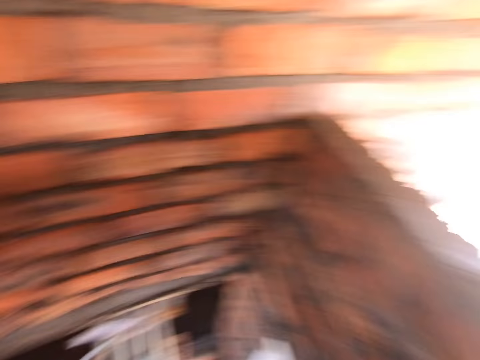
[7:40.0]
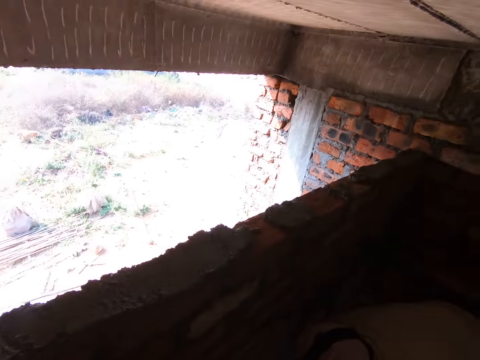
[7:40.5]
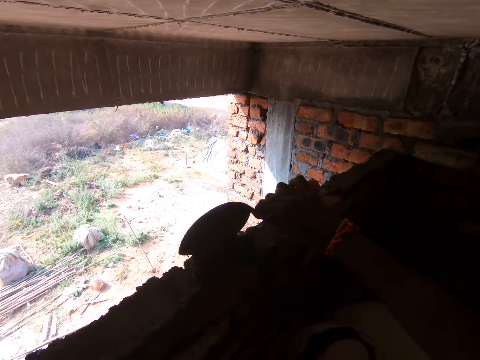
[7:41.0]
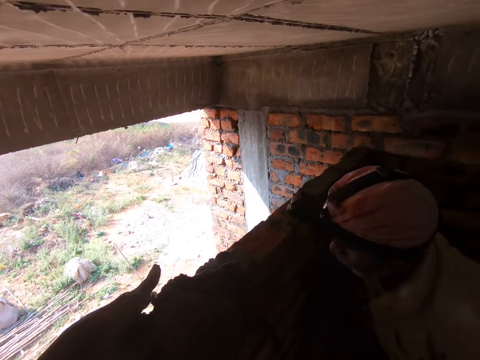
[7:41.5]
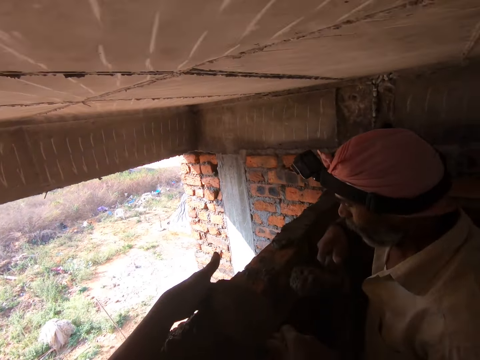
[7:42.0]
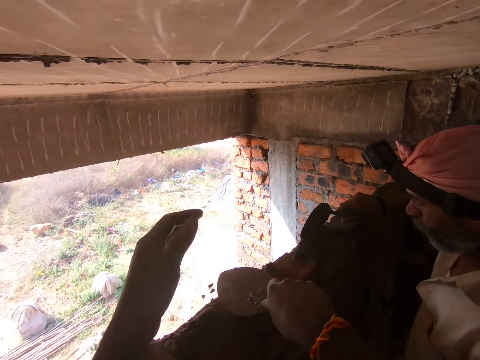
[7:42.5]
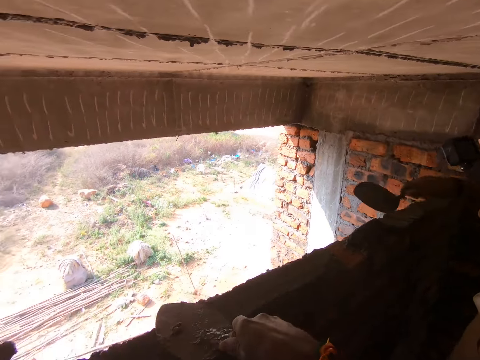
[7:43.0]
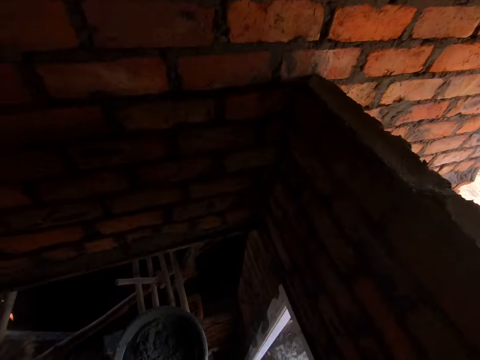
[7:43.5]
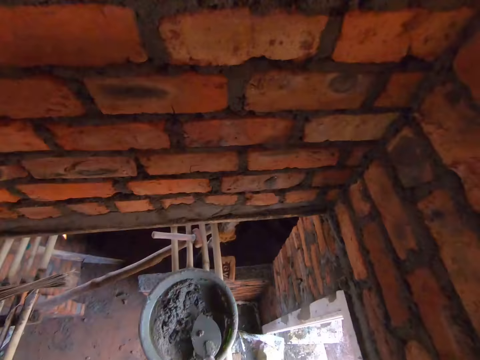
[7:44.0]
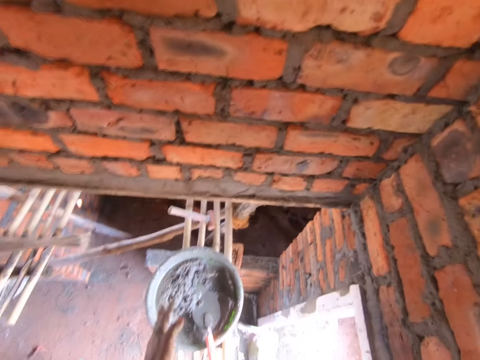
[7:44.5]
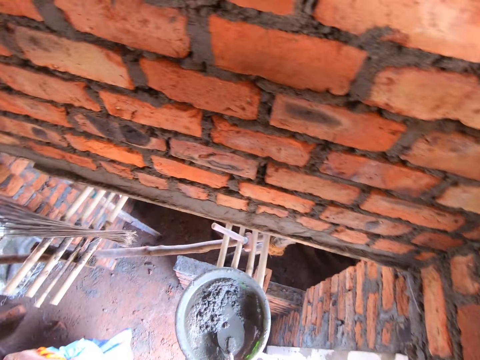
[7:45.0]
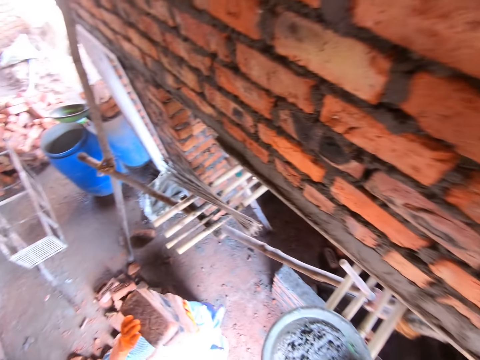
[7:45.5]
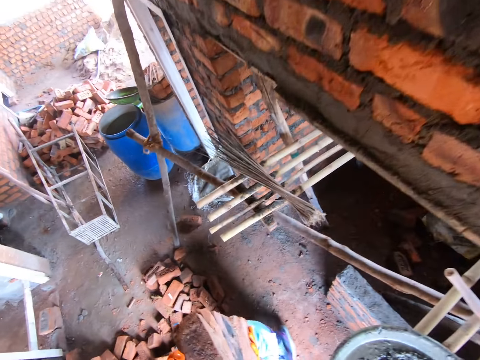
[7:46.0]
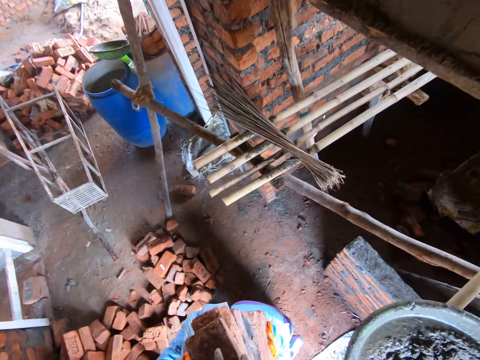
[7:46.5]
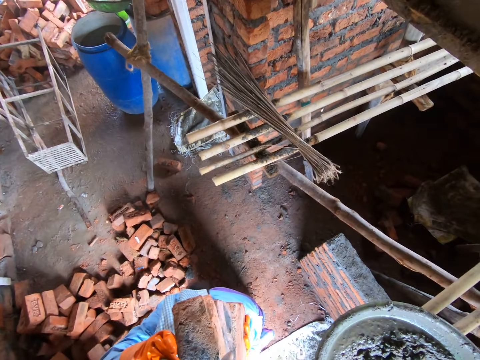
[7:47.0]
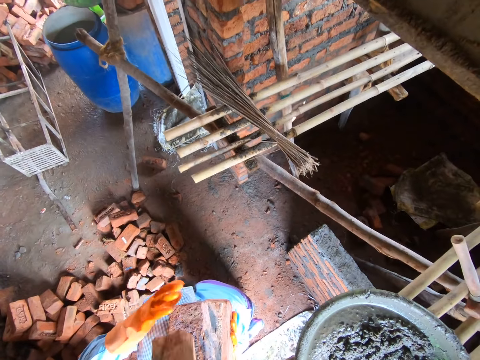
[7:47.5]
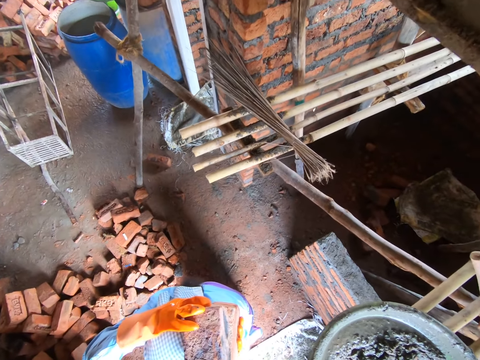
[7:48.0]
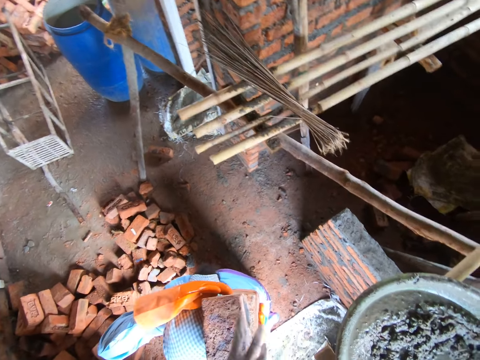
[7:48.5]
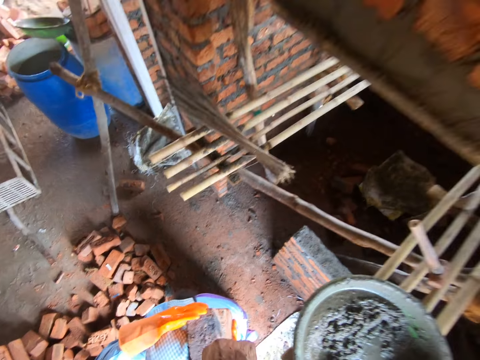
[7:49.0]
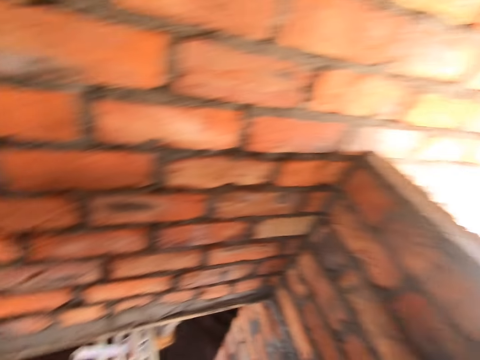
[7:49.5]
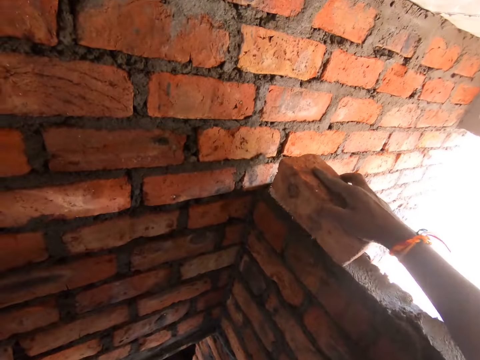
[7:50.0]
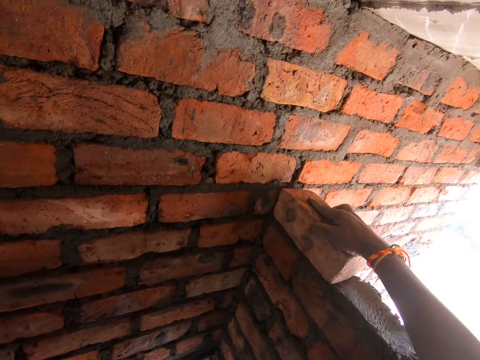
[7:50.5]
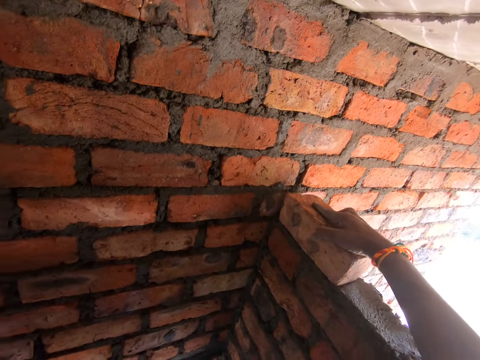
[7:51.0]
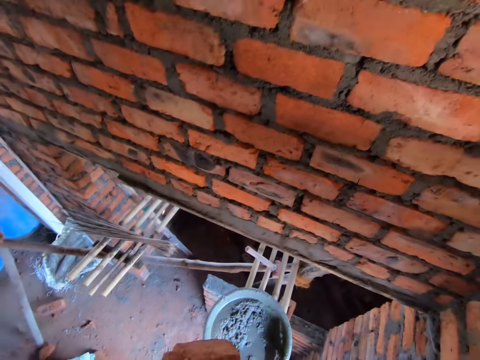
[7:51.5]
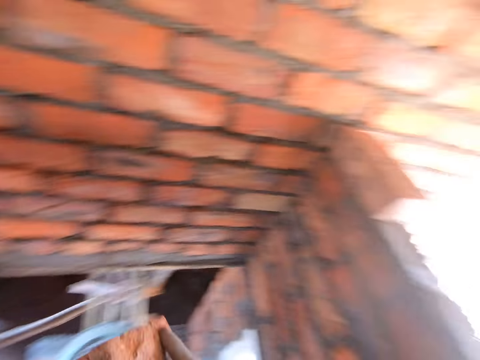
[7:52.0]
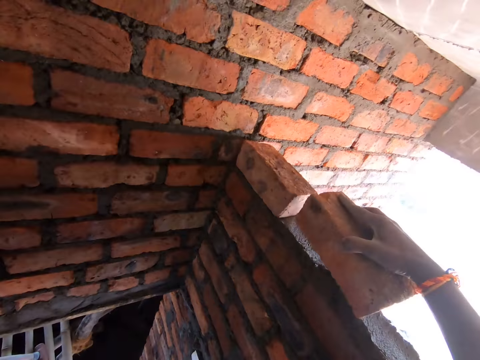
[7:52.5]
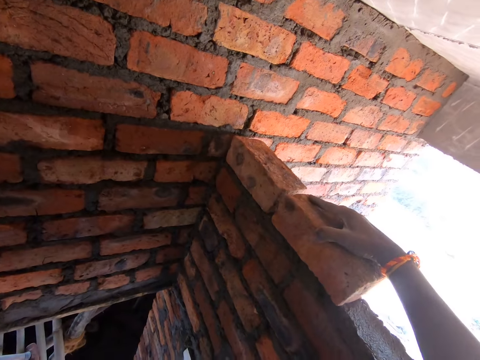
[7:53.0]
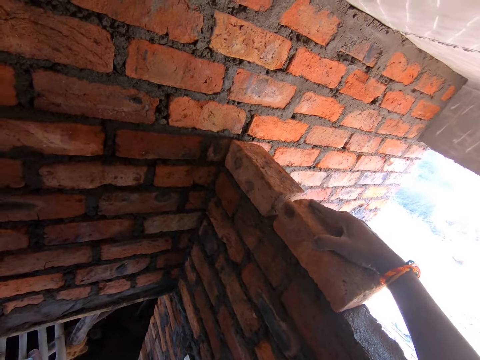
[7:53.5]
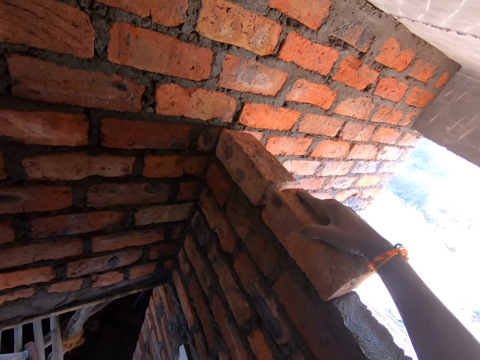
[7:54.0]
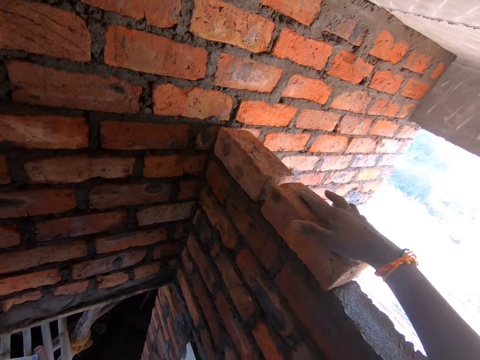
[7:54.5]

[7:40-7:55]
The camera wearer puts the cement on top of the brick. They level the cement with a trowel. They take the bricks from a person. They put the bricks on the cement on the wall.

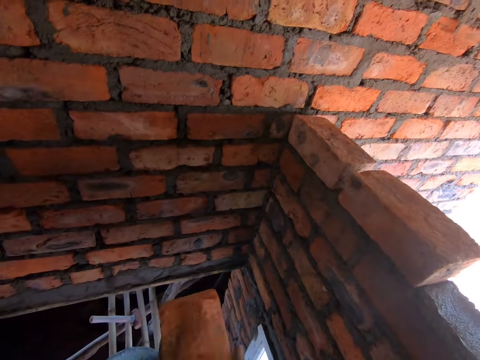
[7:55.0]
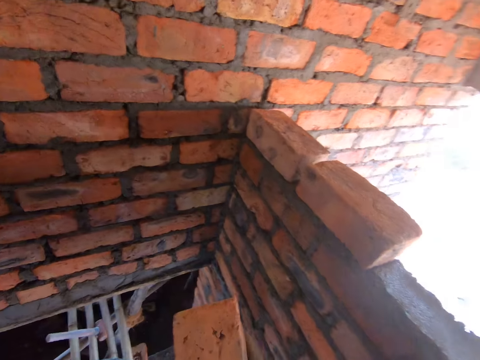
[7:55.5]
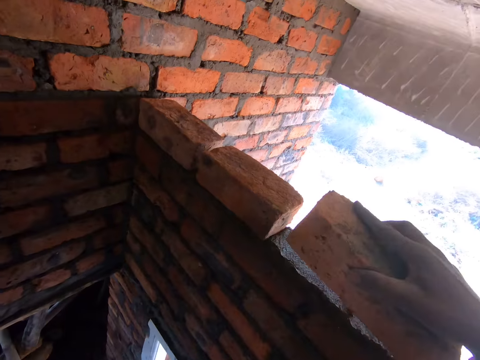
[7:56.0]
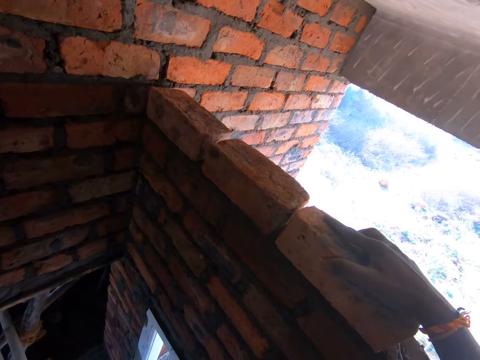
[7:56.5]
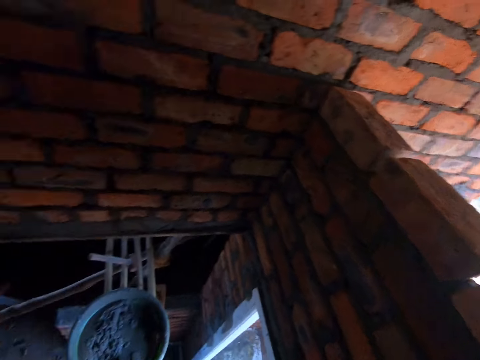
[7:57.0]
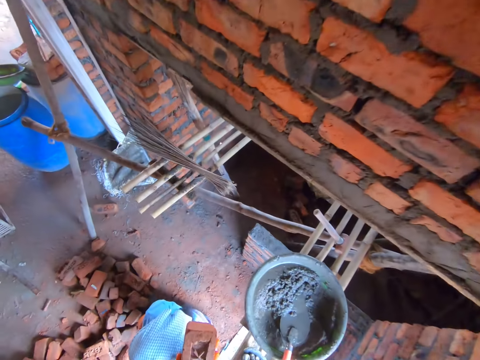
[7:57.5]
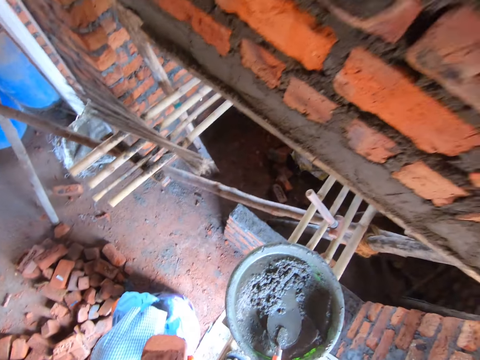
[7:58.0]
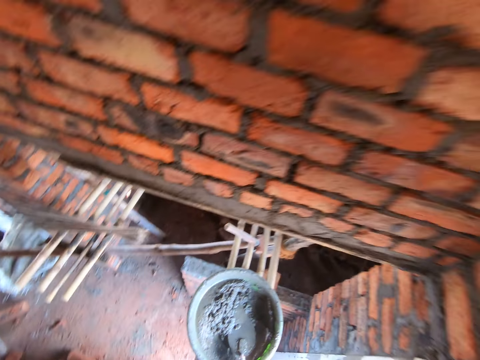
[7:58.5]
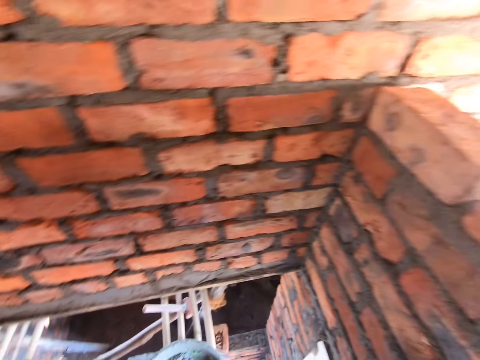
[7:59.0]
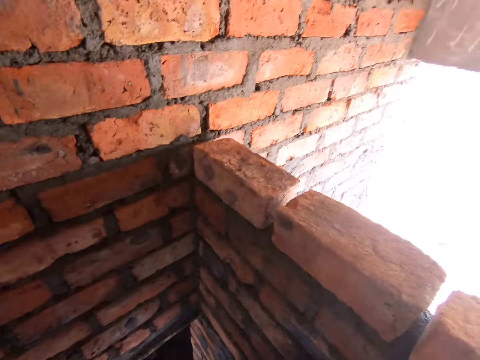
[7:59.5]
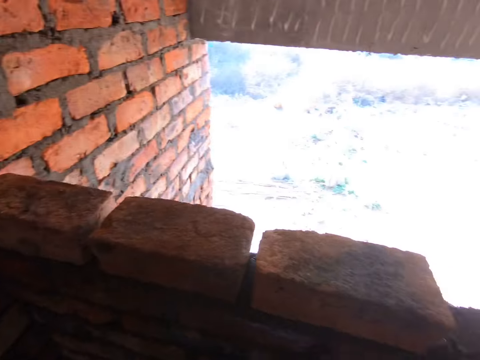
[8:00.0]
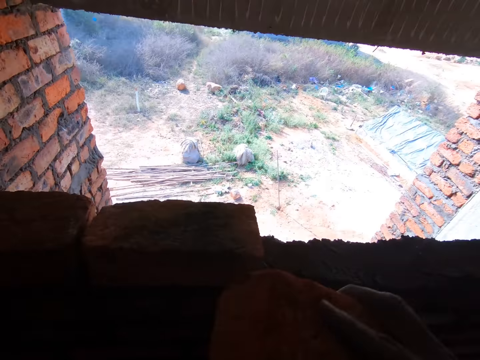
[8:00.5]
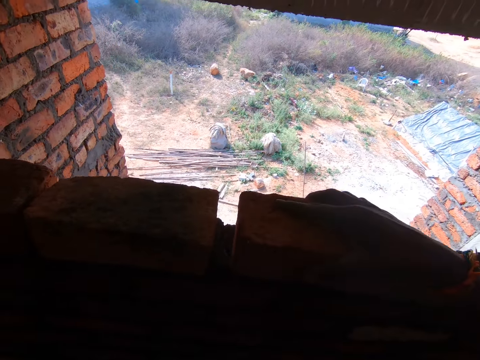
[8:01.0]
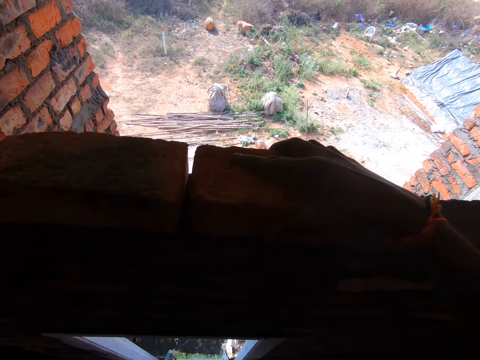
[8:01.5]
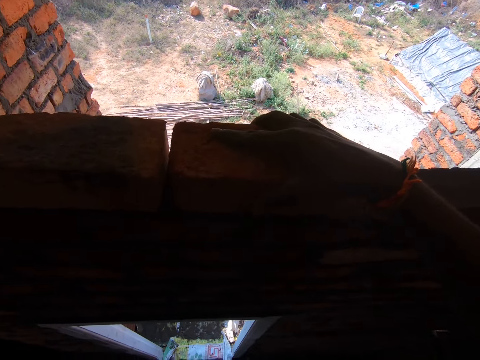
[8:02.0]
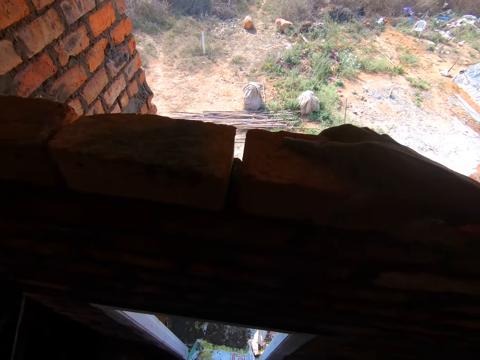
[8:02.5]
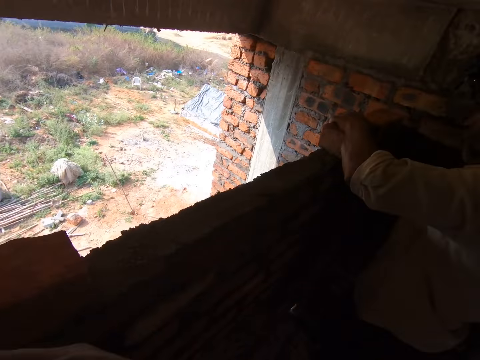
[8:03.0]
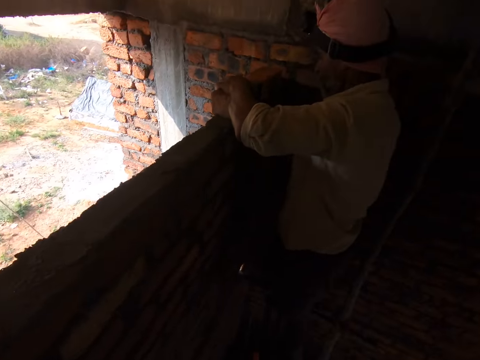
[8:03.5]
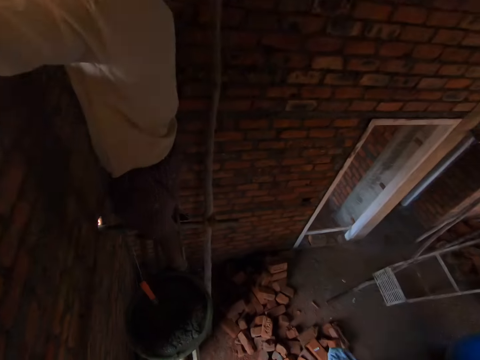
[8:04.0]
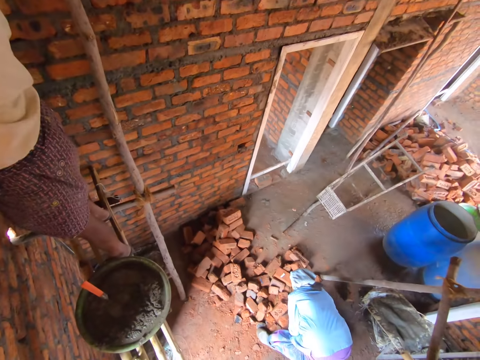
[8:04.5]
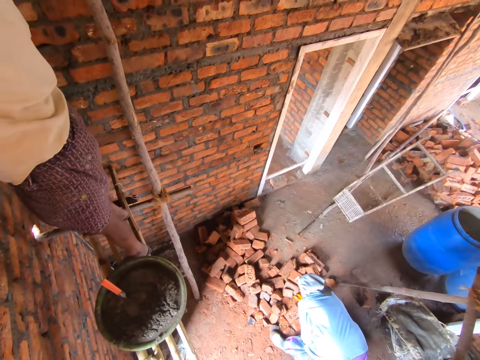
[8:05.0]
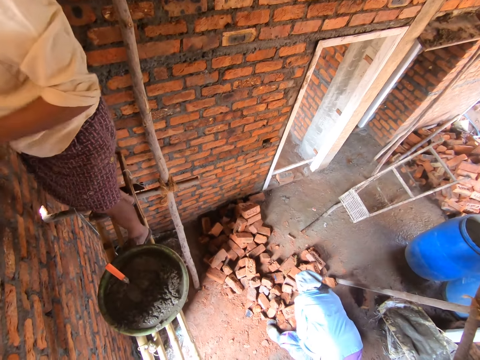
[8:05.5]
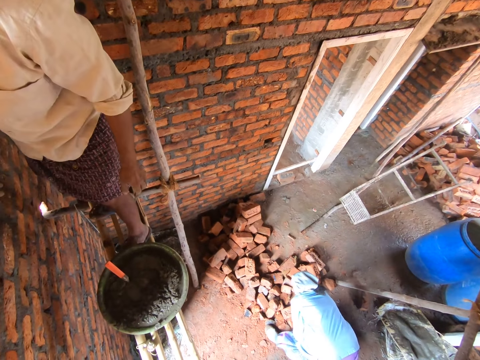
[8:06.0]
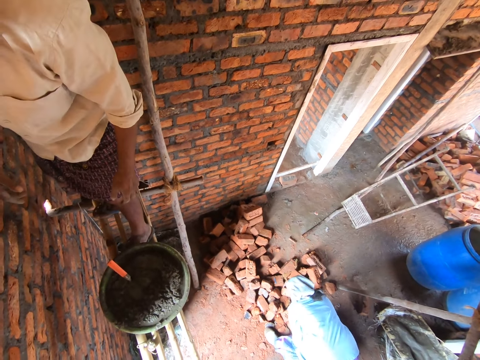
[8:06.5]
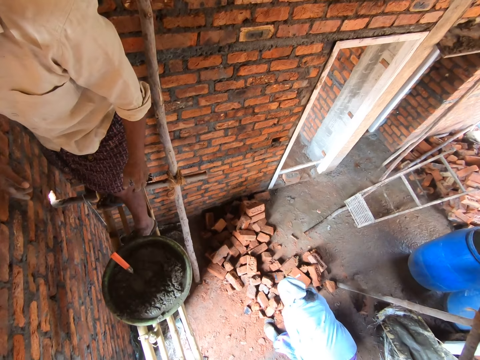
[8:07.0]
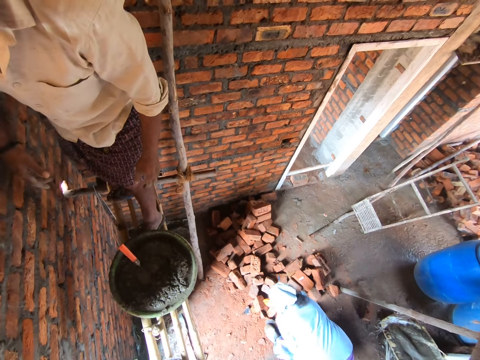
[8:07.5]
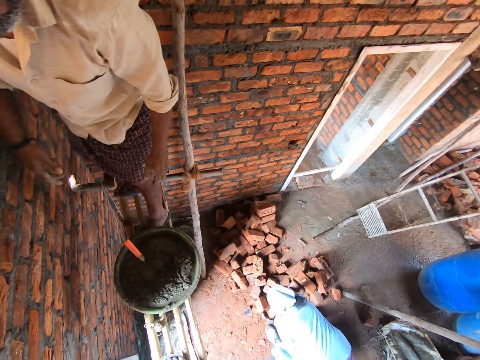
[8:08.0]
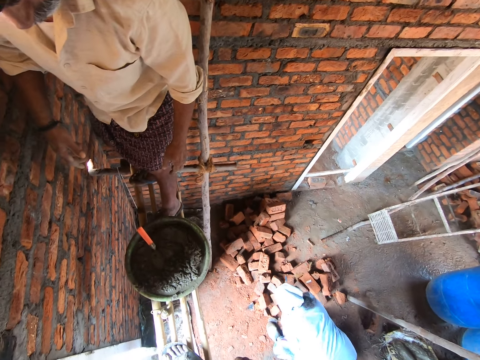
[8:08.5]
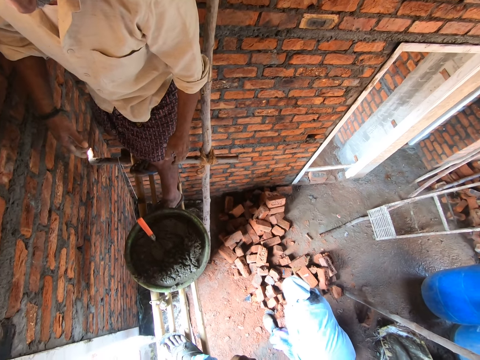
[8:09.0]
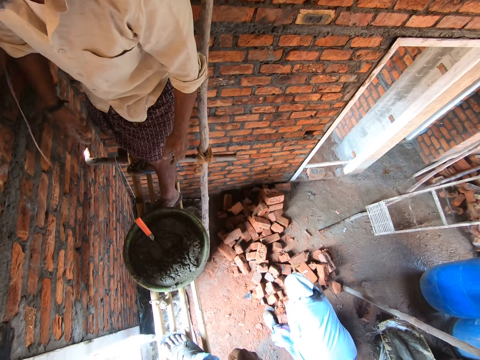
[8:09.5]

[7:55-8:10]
The camera wearer takes a brick from a person. They put the brick on the cement on the wall. They look around. A woman collects bricks from the floor.
